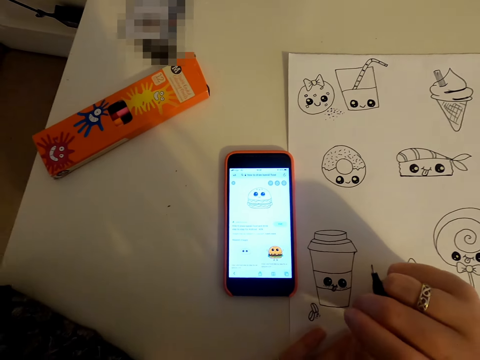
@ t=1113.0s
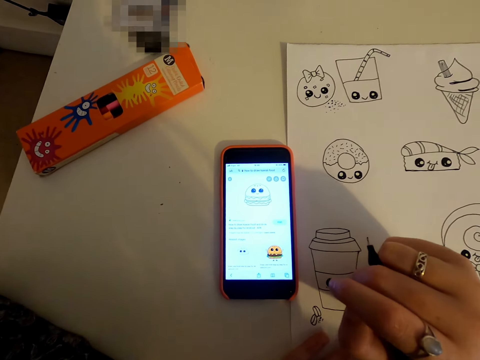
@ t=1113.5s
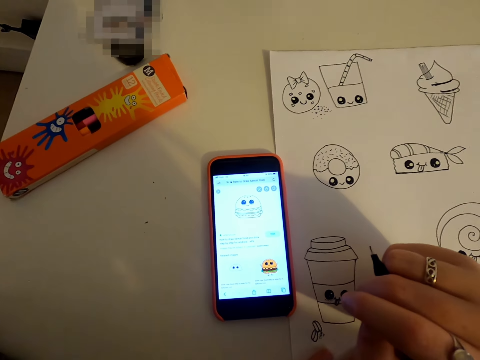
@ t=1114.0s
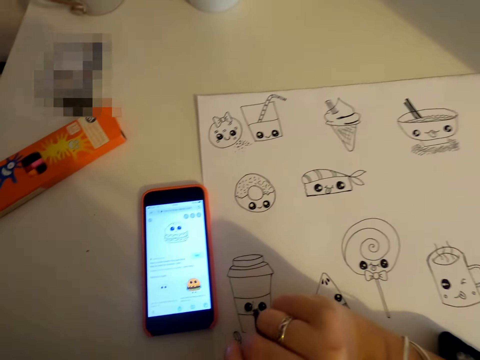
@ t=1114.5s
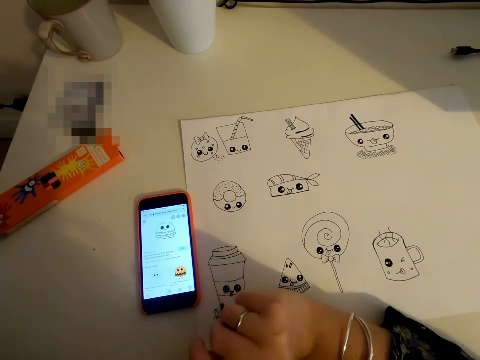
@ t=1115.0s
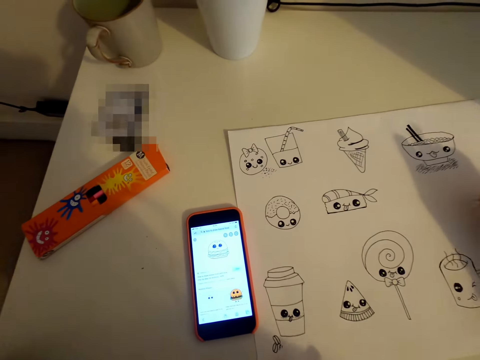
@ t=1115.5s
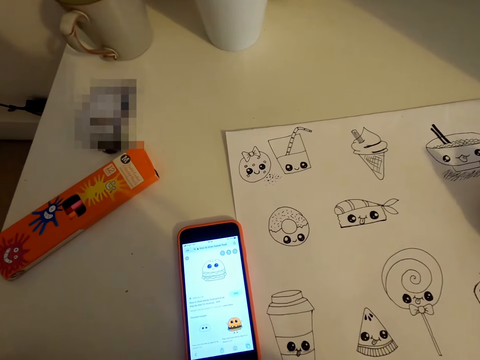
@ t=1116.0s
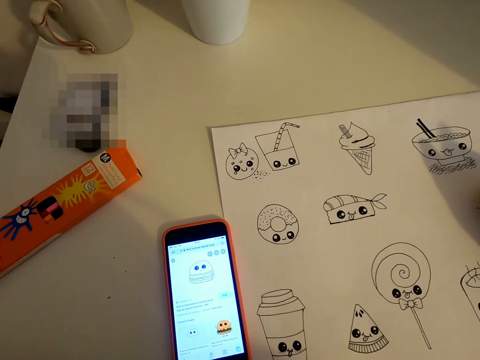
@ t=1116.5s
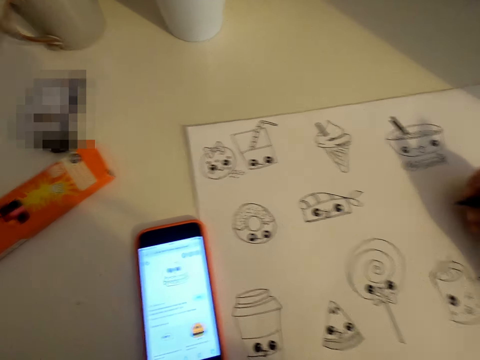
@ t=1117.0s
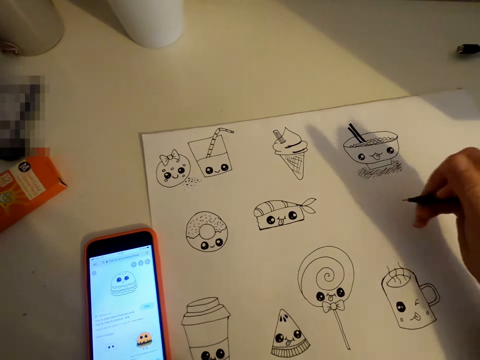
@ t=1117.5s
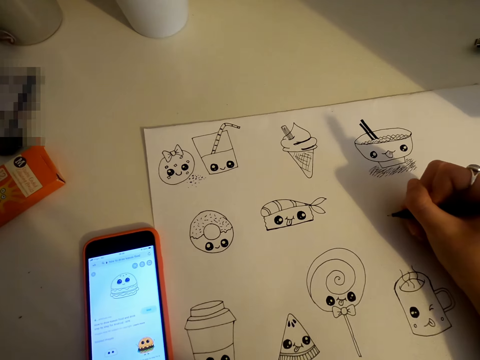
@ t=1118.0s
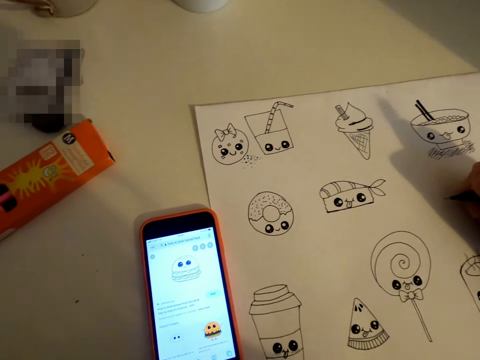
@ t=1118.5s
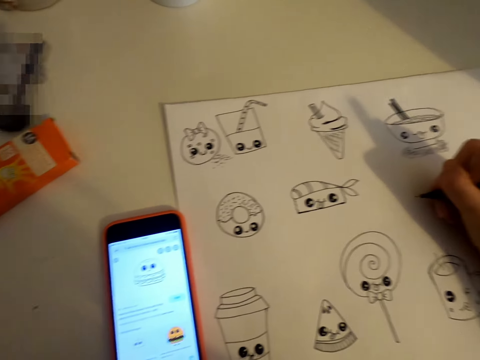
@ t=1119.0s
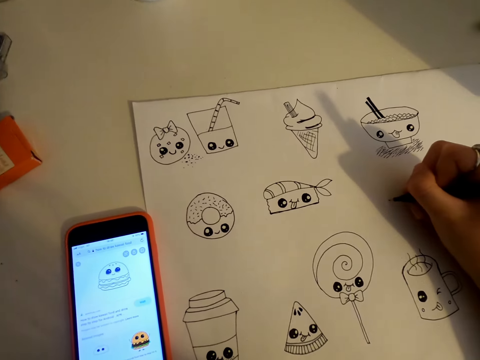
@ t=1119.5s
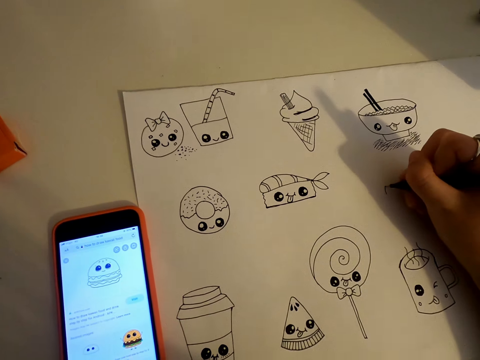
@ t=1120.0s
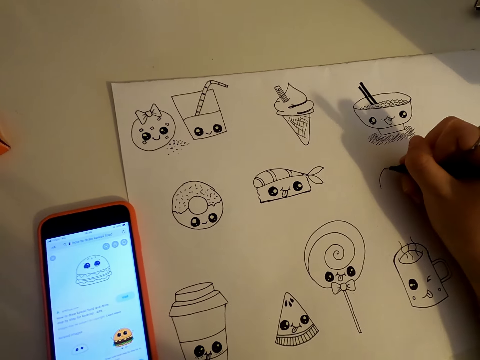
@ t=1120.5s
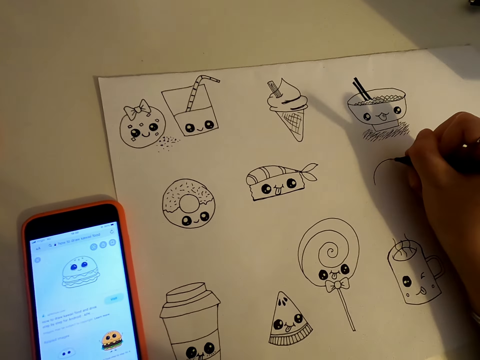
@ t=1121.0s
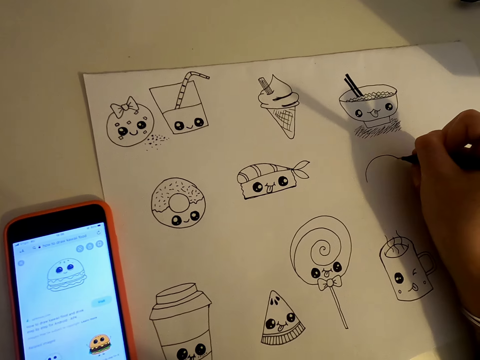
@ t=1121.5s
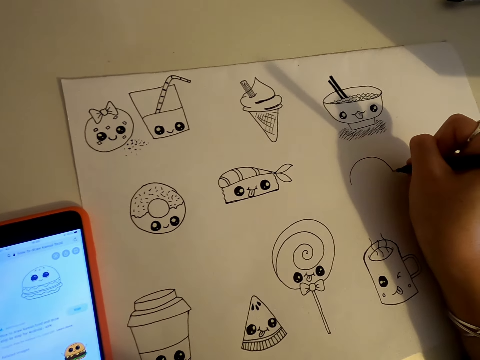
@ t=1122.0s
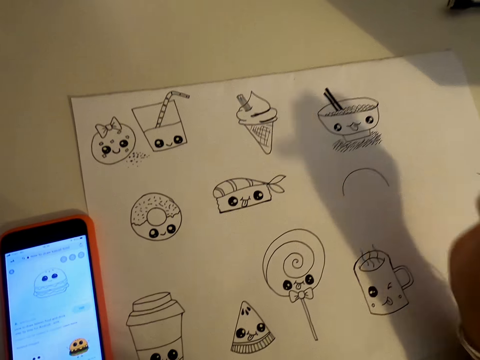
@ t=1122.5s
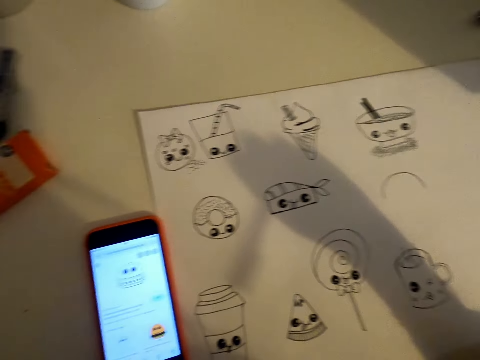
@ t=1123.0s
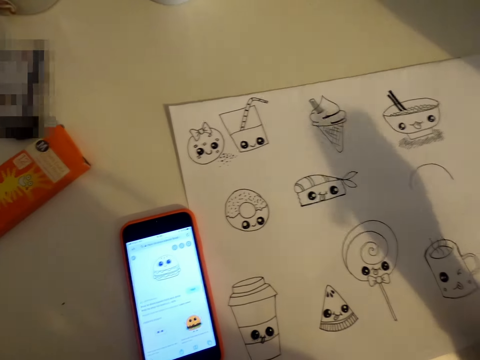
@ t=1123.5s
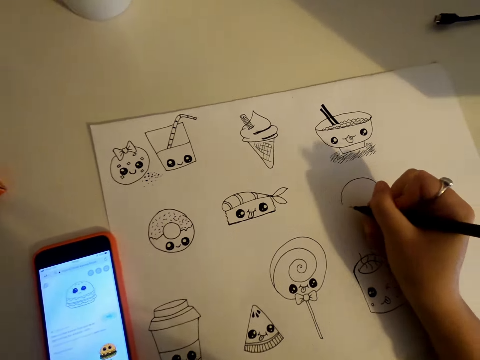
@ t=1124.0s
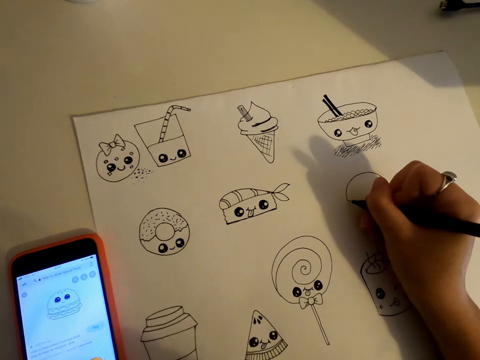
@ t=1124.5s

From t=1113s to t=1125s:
The camera wearer draws on a piece of paper.

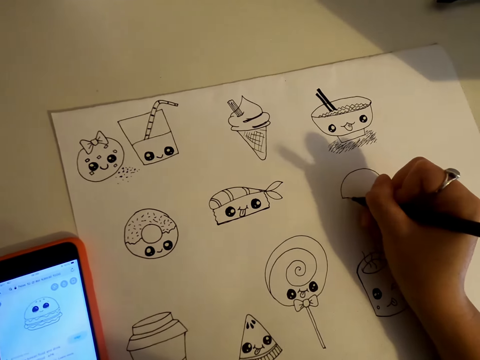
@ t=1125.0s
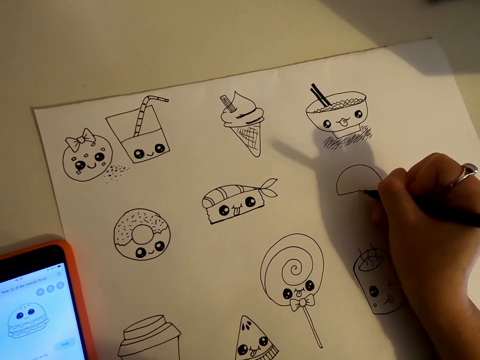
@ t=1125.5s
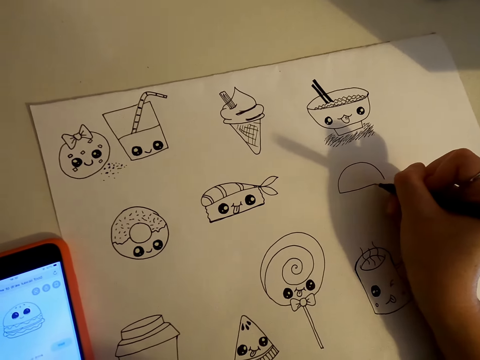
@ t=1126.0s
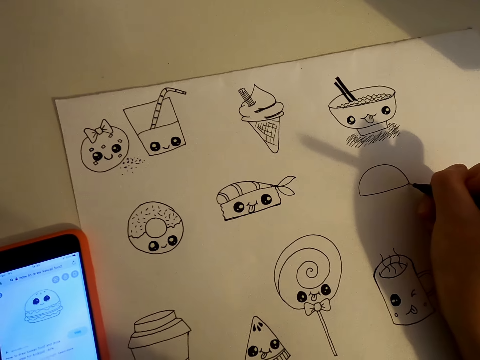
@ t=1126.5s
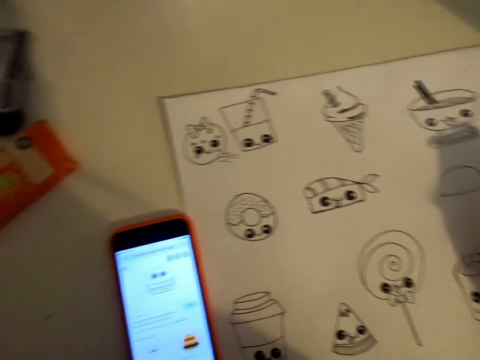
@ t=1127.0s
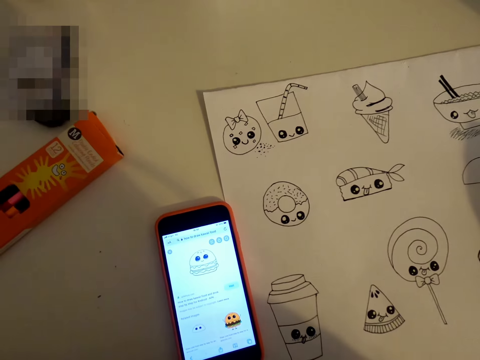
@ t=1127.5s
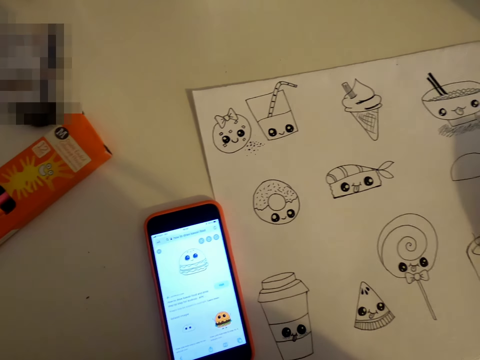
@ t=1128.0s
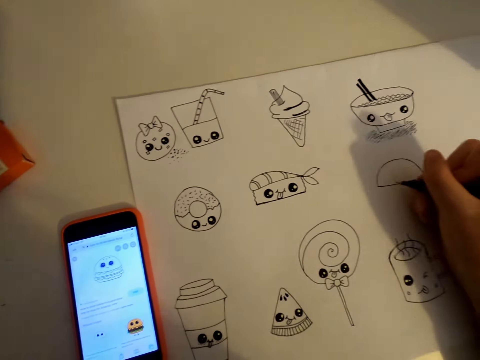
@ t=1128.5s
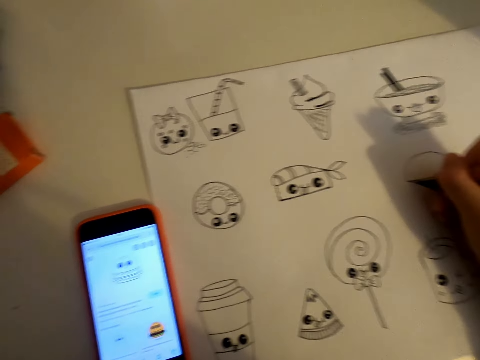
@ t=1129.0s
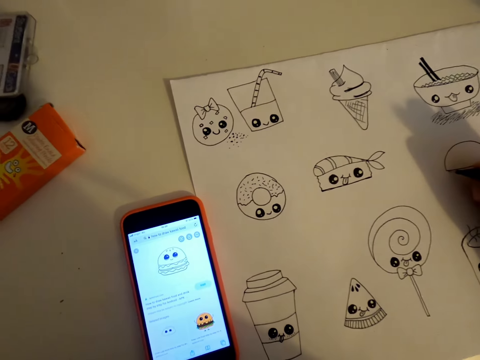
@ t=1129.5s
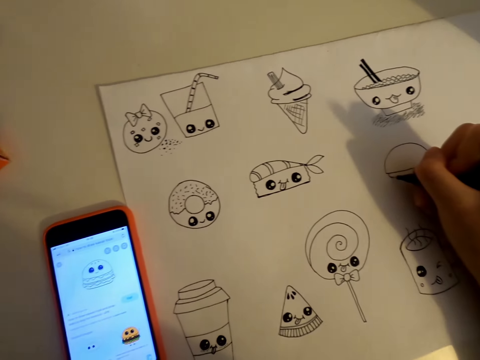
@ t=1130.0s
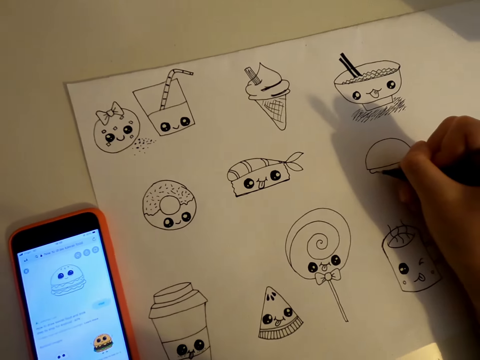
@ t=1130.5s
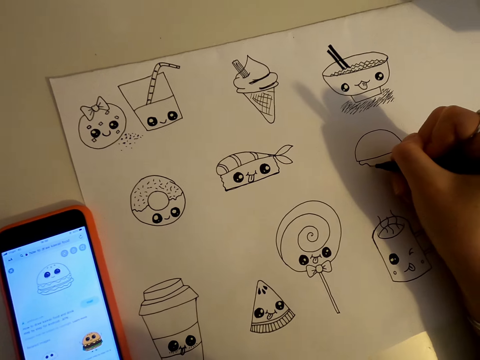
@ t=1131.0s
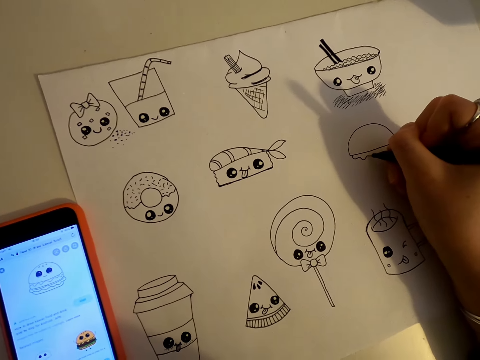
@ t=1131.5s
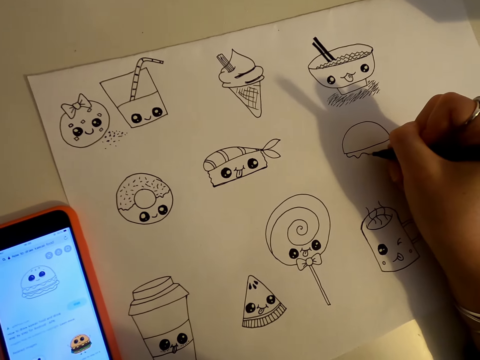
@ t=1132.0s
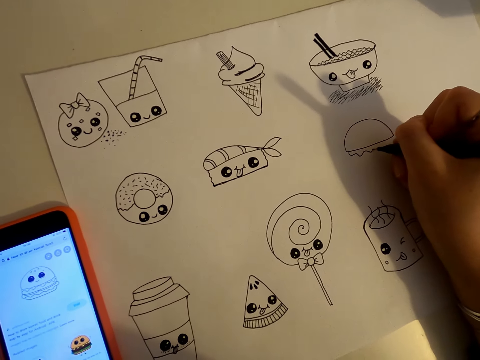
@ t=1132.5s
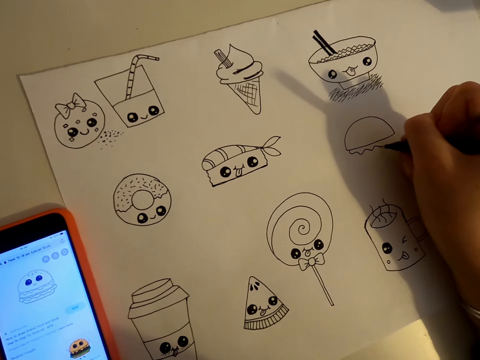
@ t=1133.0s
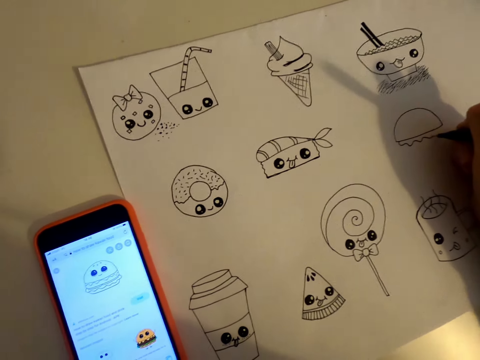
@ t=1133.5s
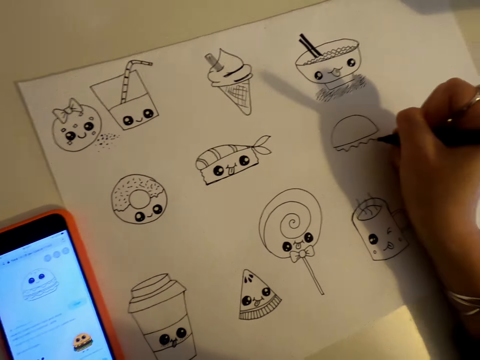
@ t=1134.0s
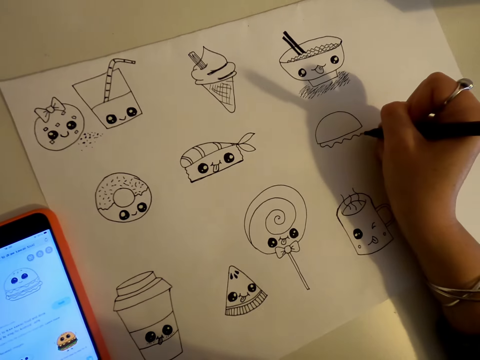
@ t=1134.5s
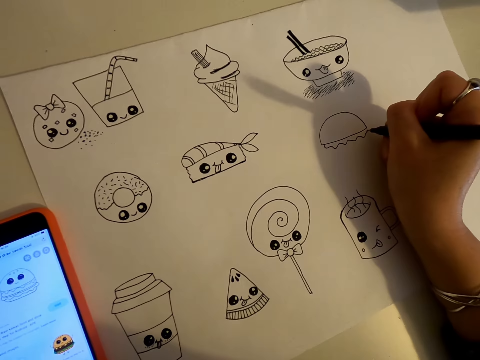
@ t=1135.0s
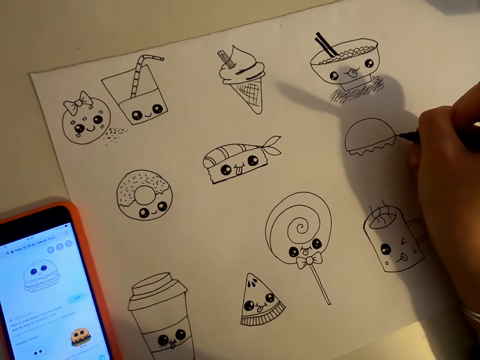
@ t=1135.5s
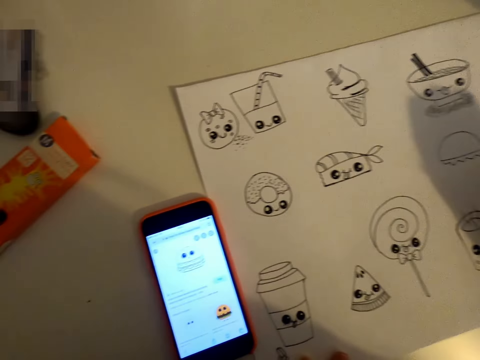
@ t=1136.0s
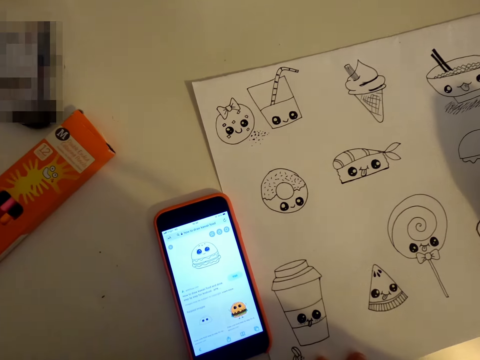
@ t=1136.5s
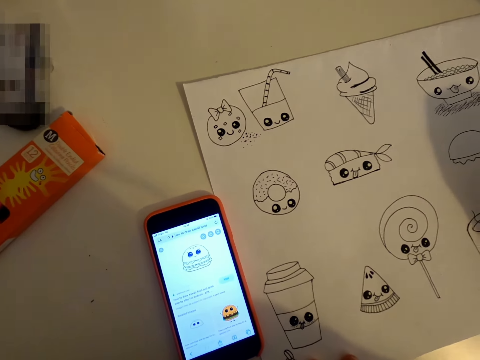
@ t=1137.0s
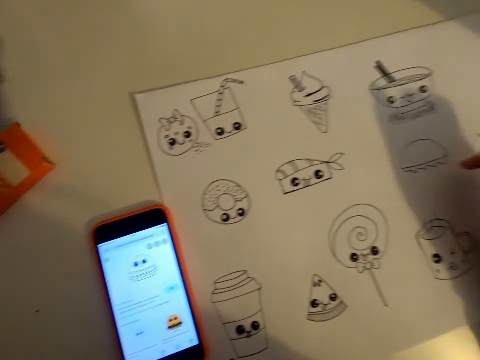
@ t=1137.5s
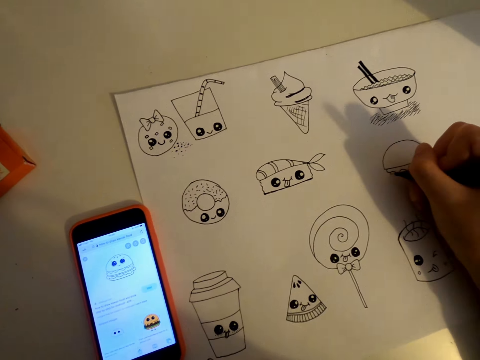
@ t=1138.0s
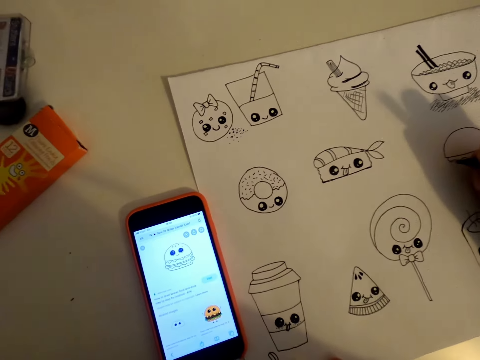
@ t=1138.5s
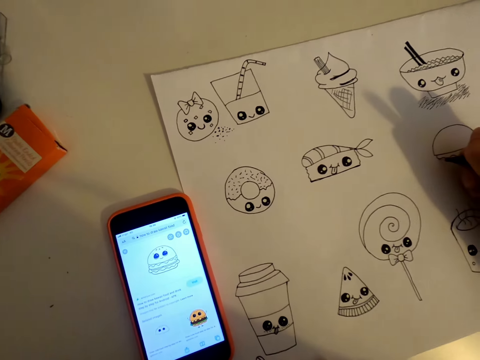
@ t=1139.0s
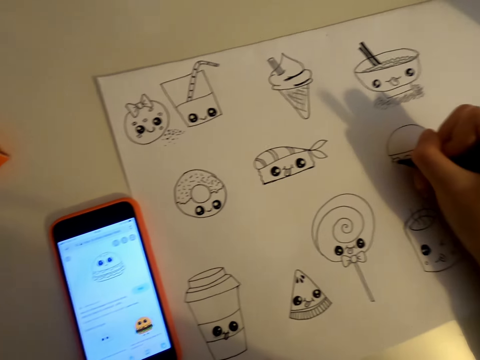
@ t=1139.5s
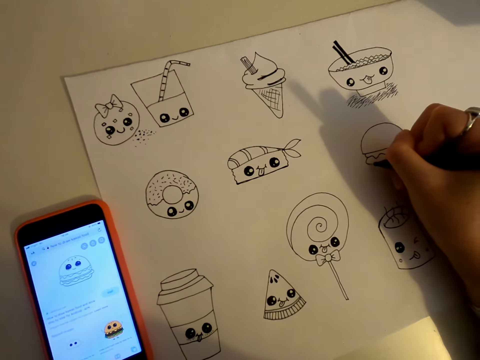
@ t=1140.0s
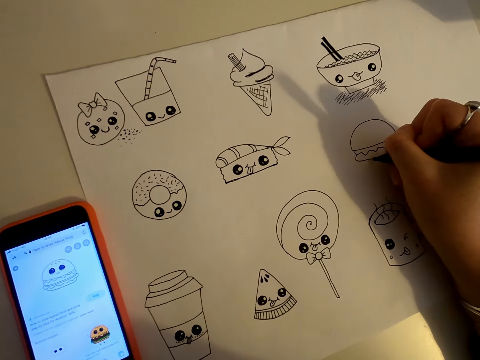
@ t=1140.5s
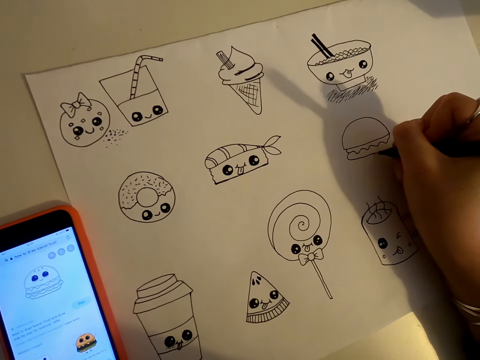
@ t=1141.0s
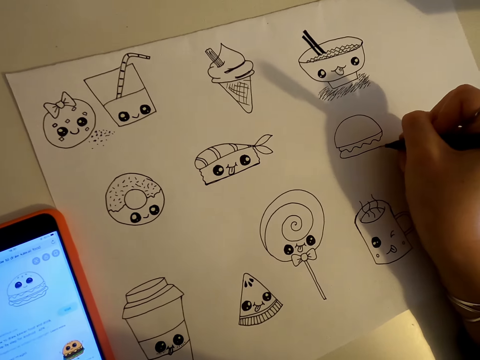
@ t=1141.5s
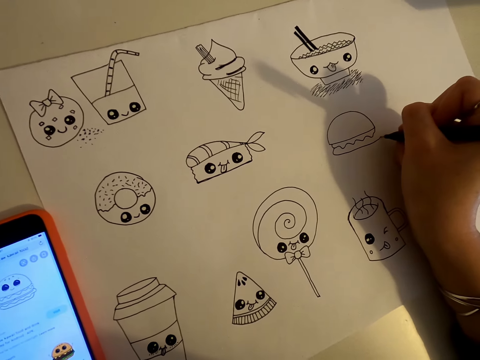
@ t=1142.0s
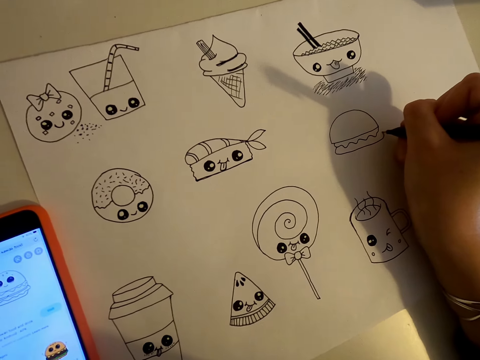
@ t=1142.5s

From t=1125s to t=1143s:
The camera wearer looks at the phone. They draw on a piece of paper. They look at the phone. They draw on the piece of paper.
